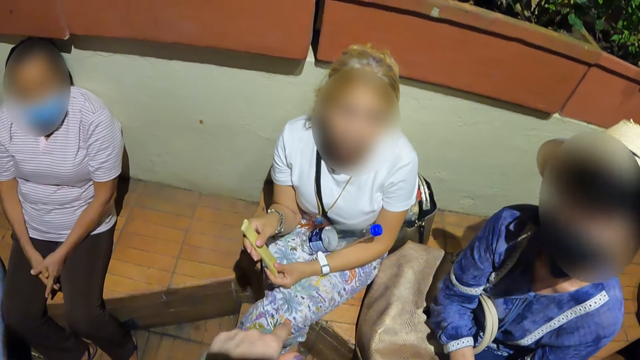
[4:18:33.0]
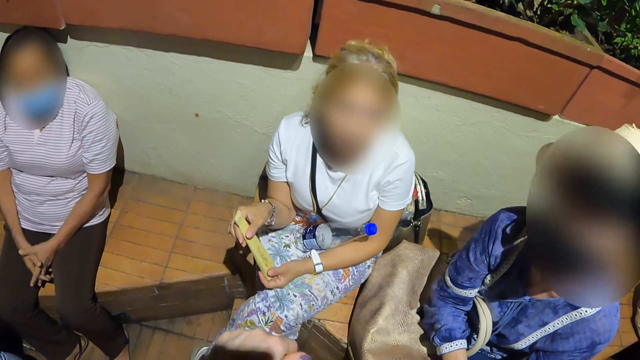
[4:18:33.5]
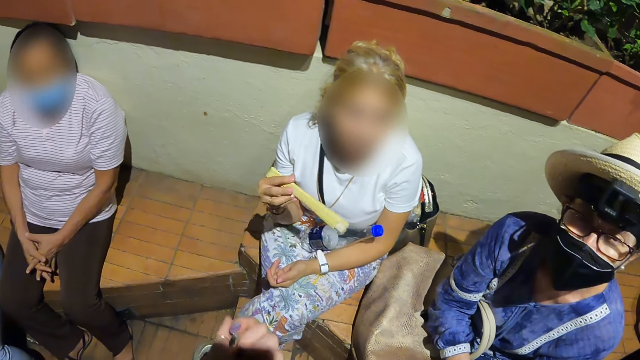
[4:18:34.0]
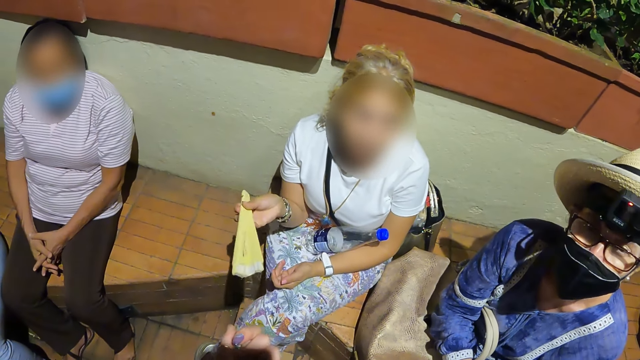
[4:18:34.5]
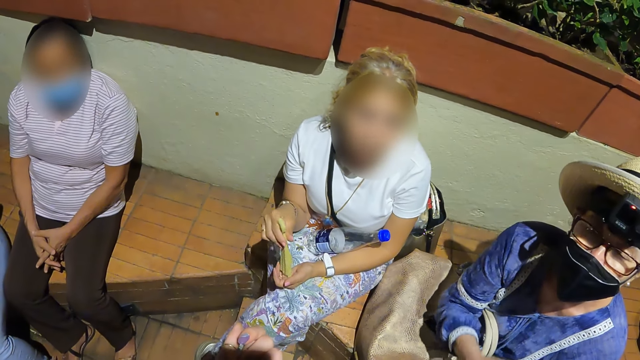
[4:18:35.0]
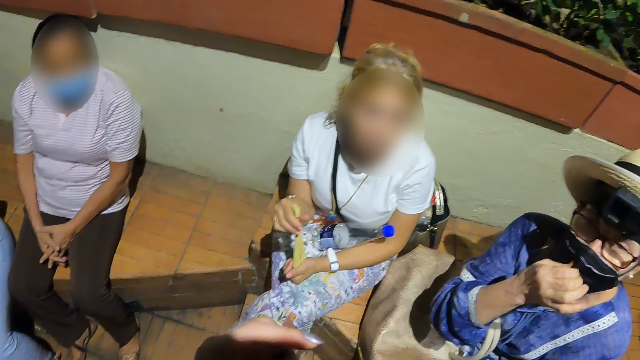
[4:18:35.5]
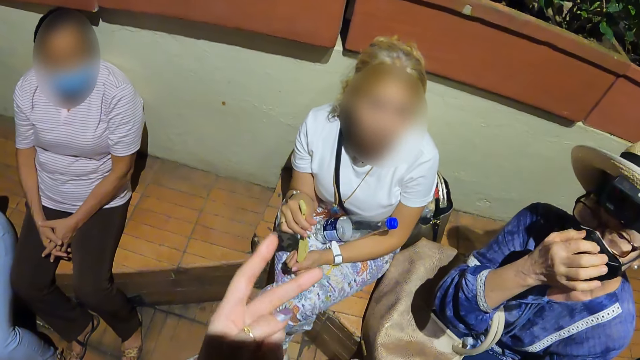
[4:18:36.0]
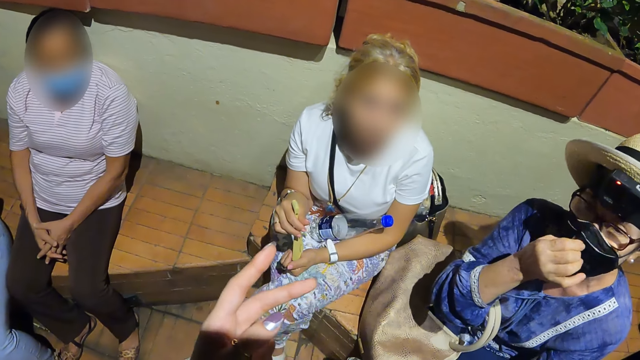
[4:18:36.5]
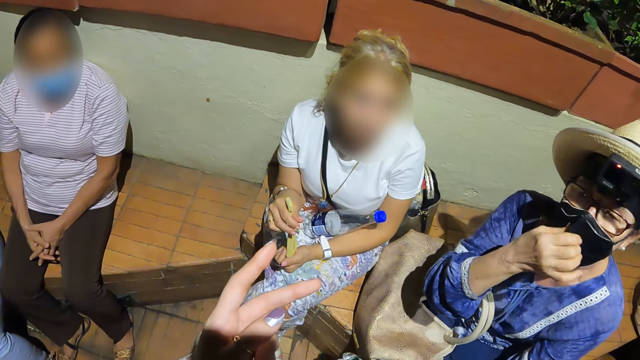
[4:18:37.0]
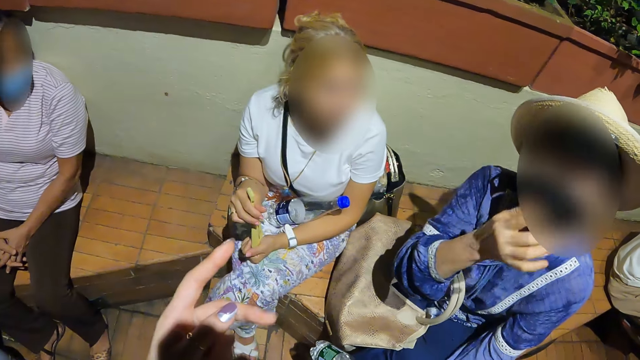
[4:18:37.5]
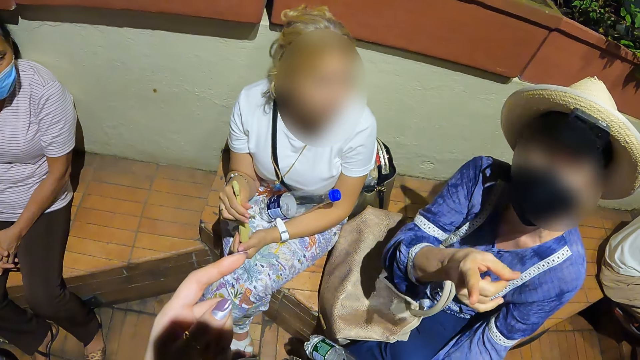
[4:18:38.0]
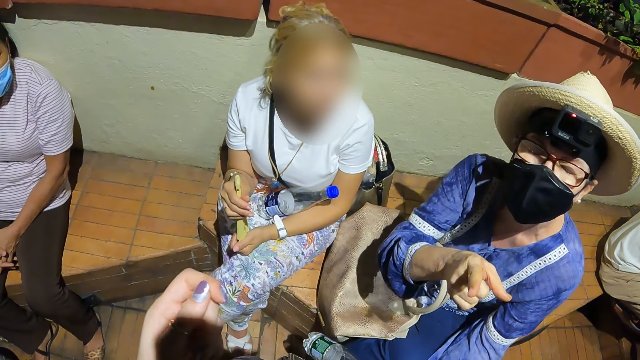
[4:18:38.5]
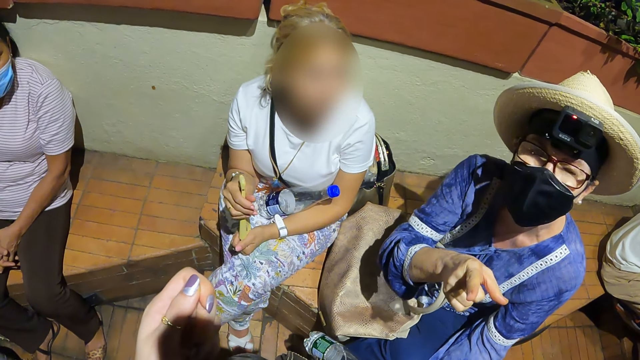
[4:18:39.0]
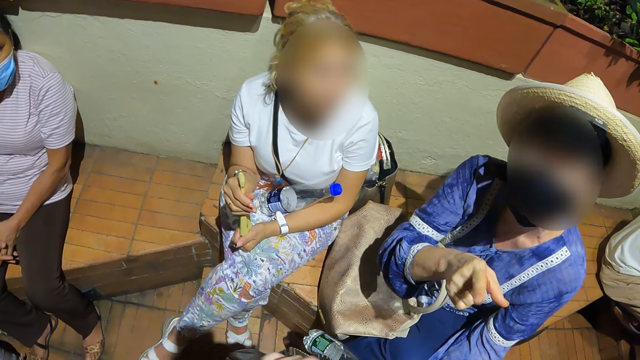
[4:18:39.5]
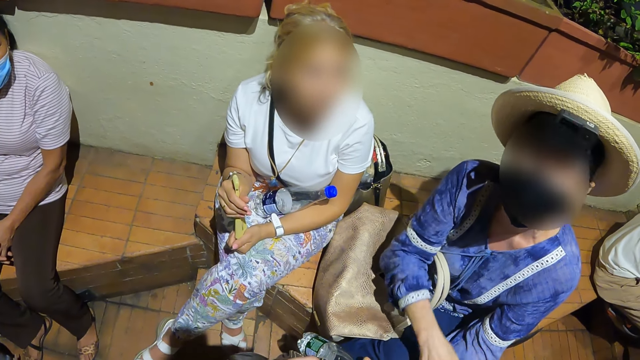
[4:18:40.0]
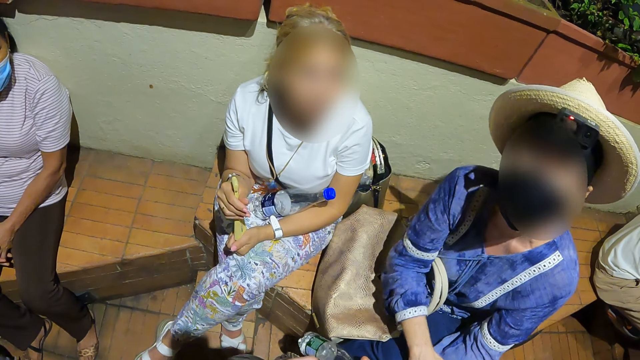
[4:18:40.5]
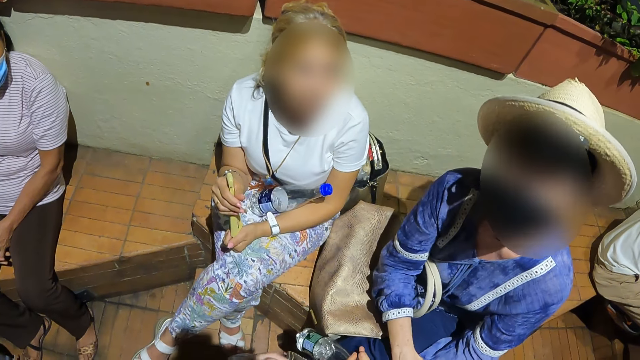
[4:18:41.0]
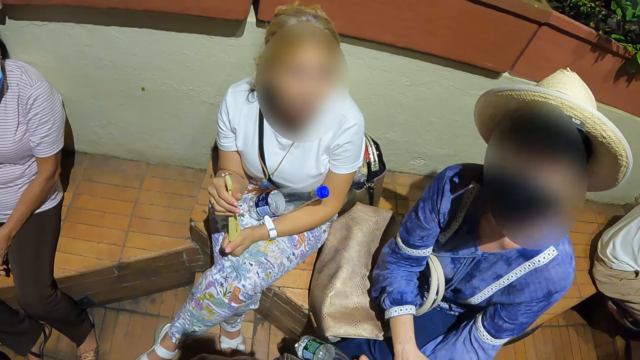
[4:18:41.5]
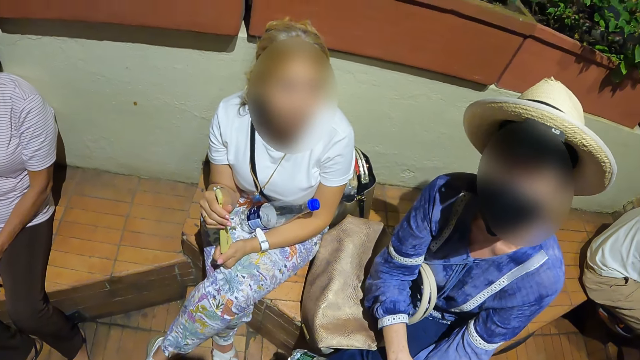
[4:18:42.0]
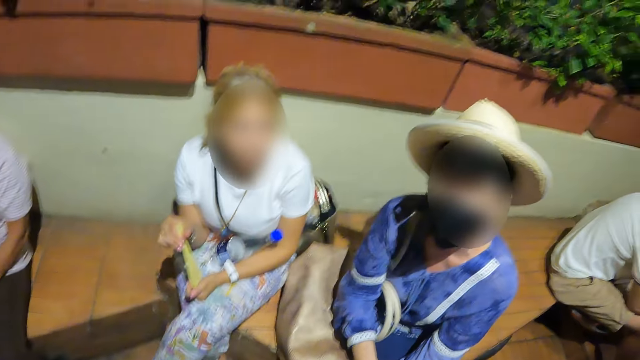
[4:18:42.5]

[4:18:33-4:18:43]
The camera wearer raises the hand.

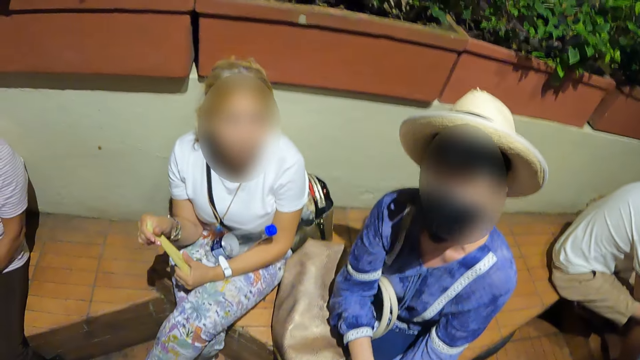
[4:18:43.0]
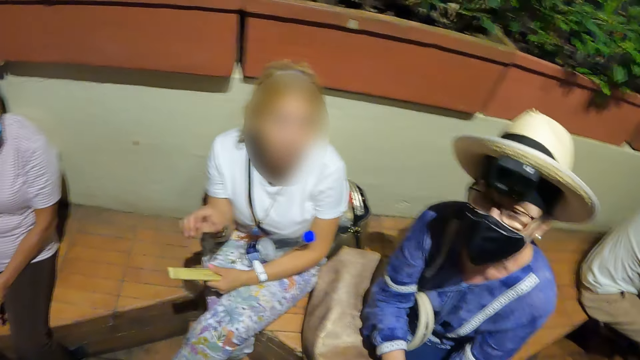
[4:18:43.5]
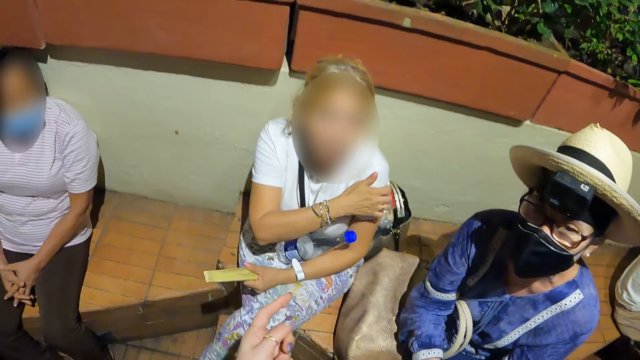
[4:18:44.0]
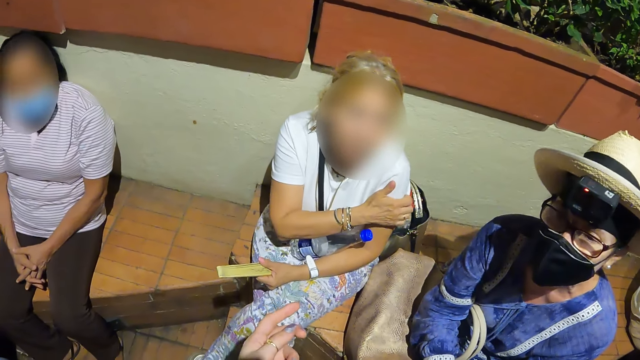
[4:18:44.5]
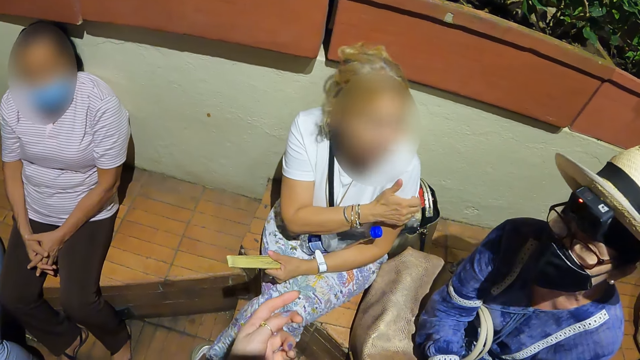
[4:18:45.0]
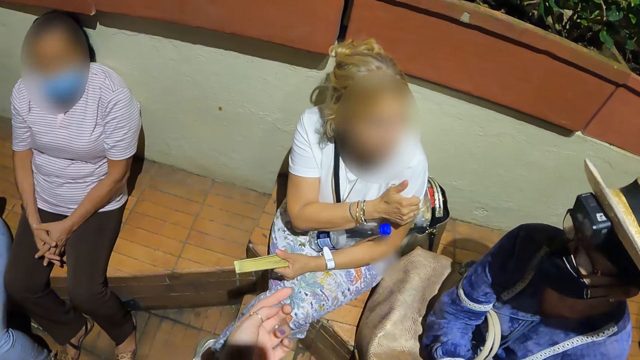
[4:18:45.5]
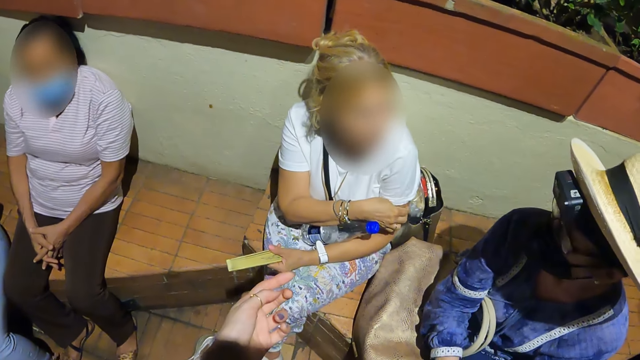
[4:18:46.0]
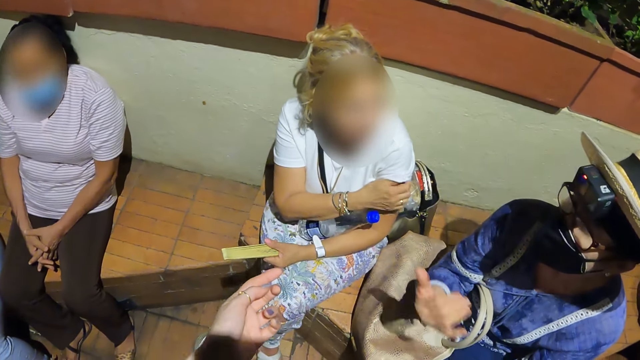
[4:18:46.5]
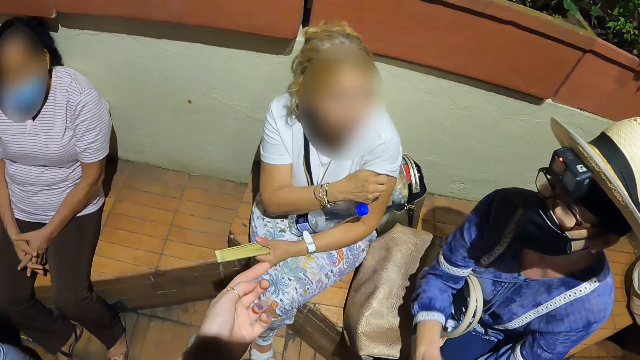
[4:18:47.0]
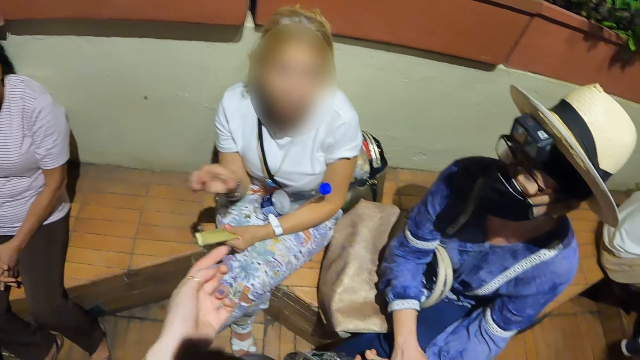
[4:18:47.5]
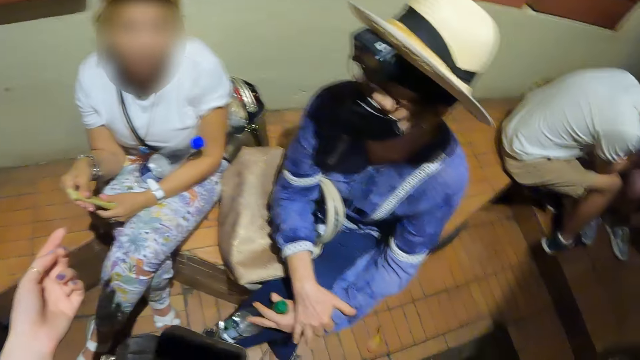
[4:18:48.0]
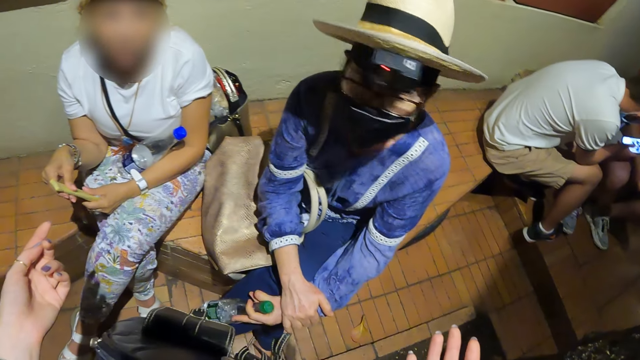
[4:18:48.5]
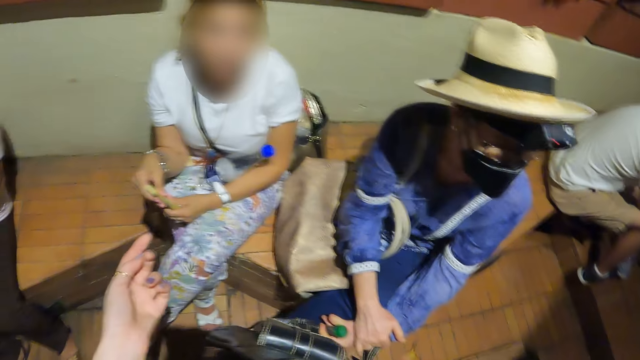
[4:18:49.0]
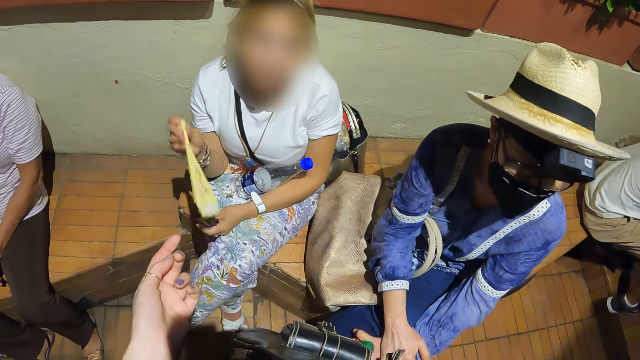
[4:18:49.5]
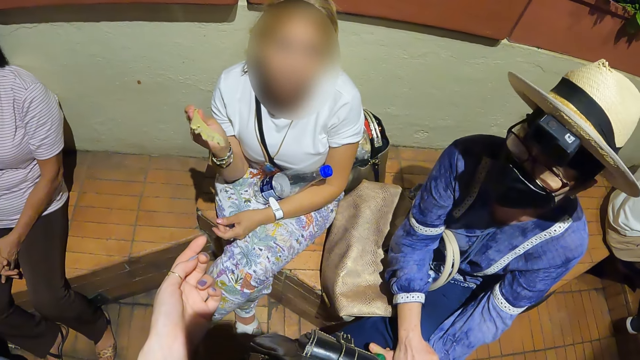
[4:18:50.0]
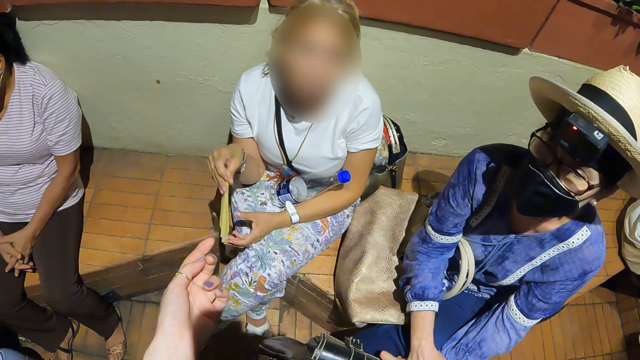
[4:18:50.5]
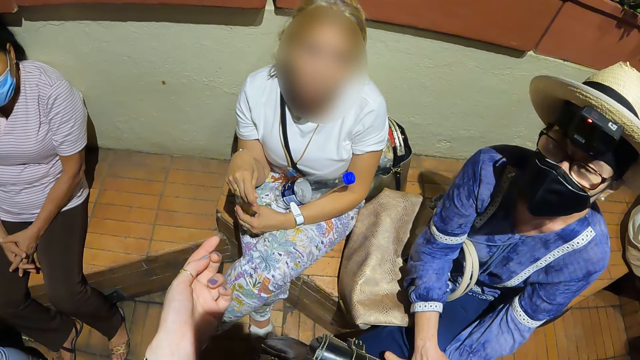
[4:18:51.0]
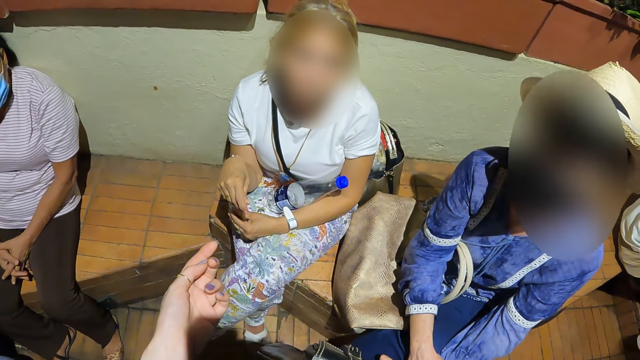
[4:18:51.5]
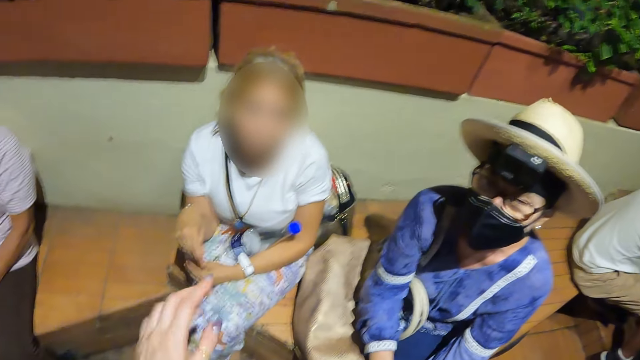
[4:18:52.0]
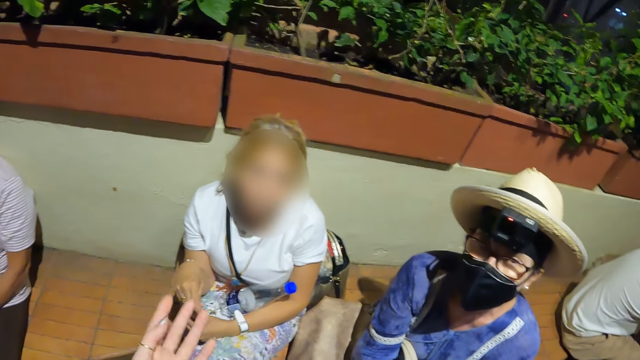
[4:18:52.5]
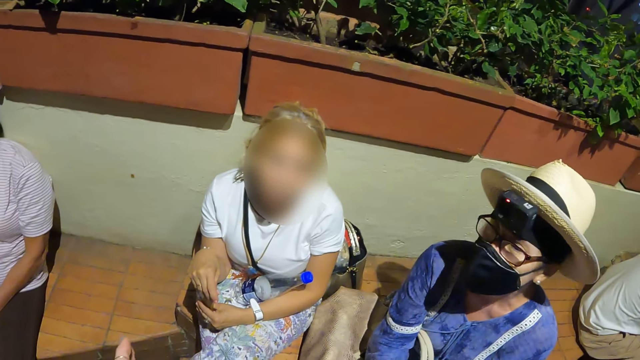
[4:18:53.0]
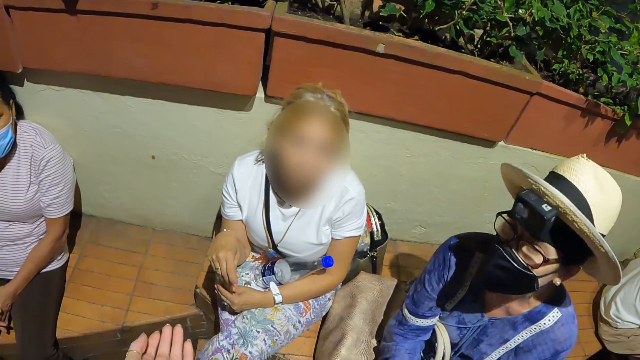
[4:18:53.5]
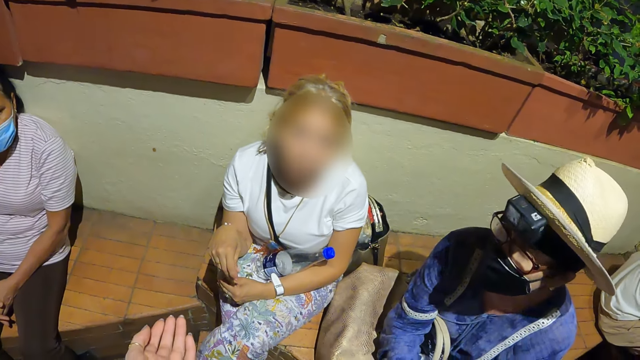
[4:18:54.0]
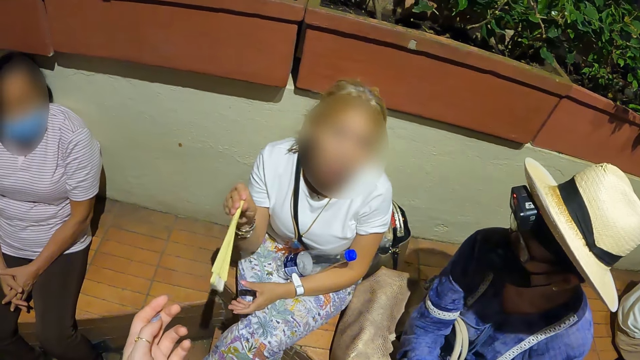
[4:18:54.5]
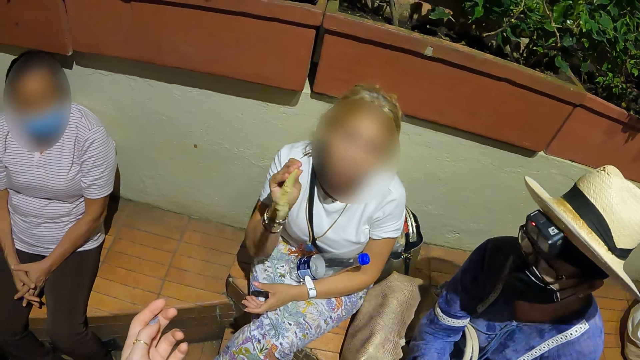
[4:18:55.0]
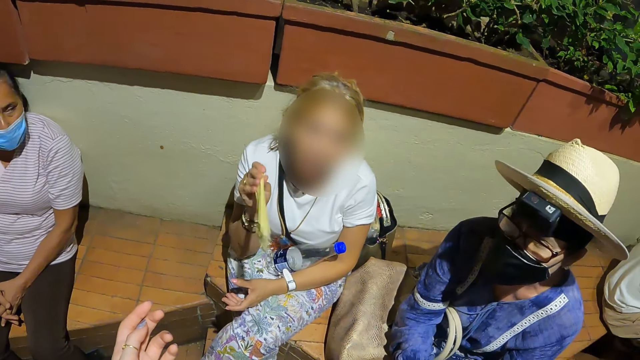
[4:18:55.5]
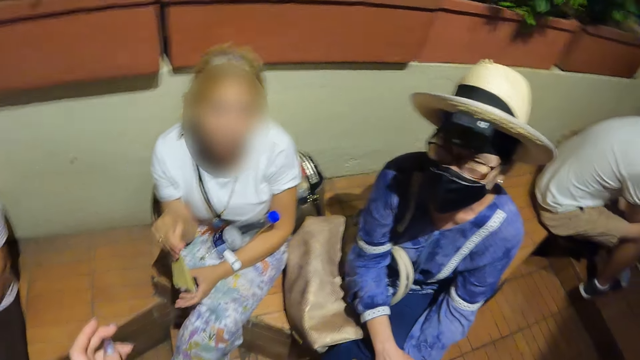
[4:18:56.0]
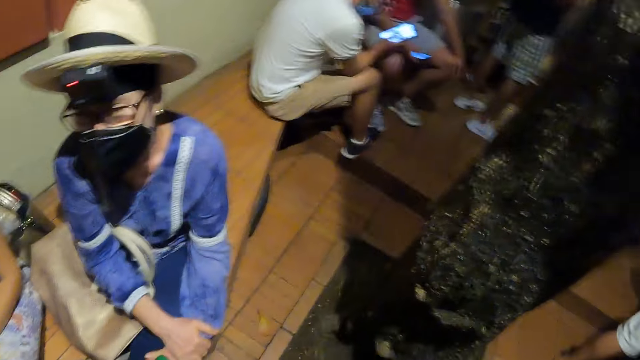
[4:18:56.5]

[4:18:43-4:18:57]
A woman scratches her hand. The camera wearer converses with the woman. They raise the hand.
